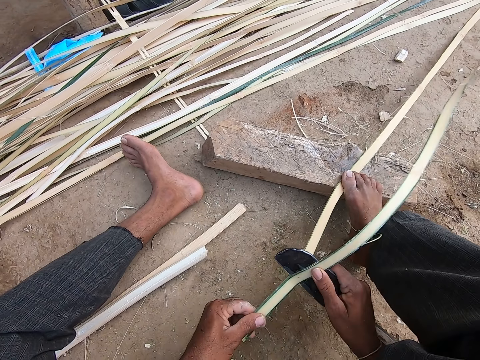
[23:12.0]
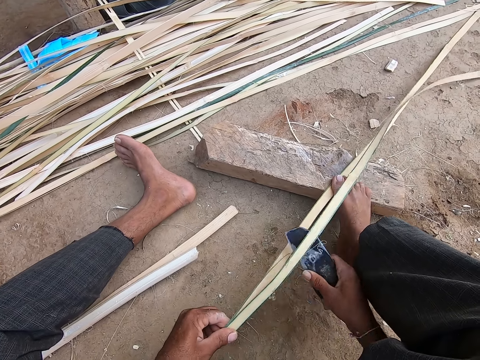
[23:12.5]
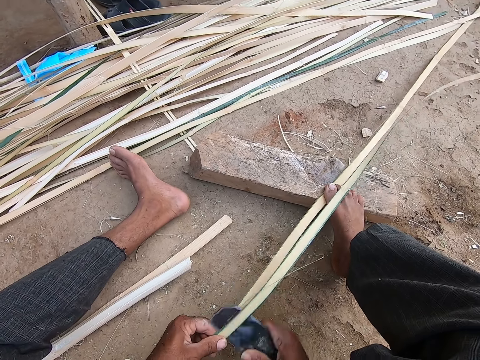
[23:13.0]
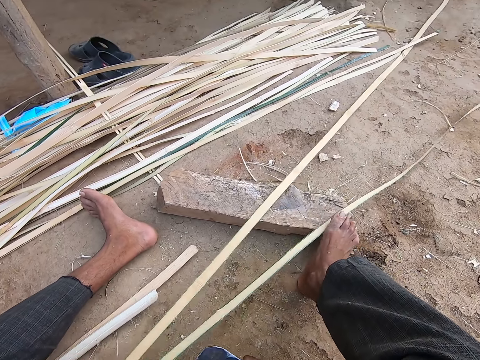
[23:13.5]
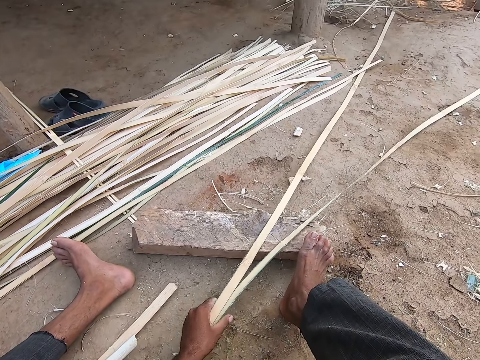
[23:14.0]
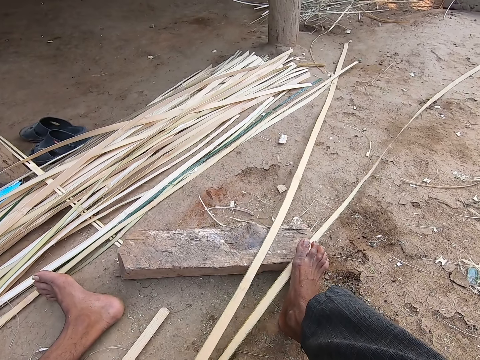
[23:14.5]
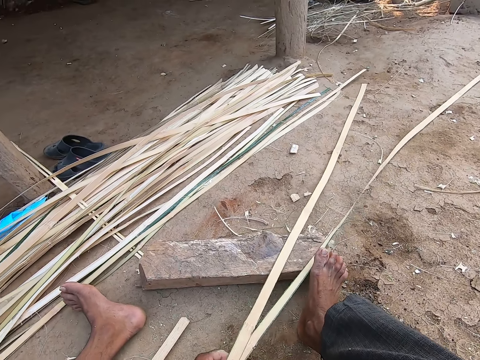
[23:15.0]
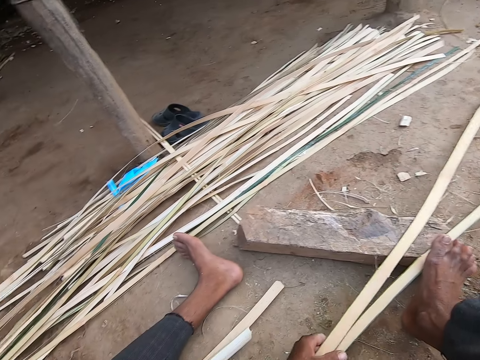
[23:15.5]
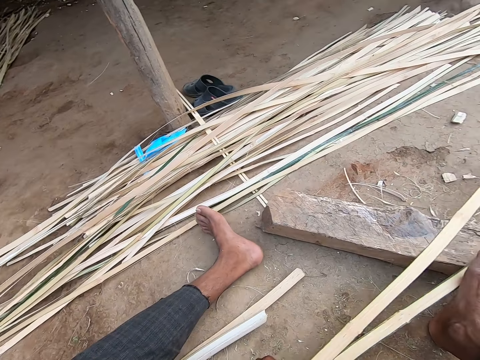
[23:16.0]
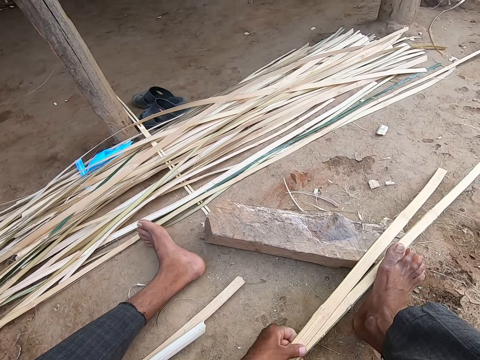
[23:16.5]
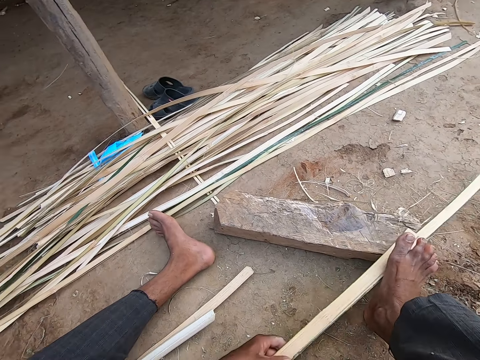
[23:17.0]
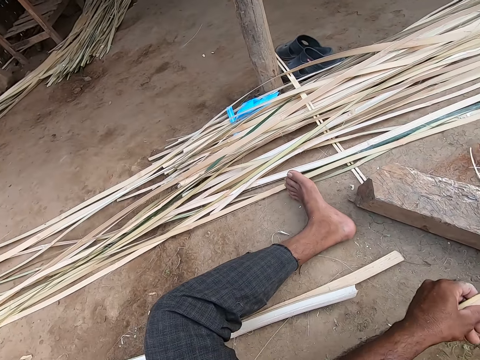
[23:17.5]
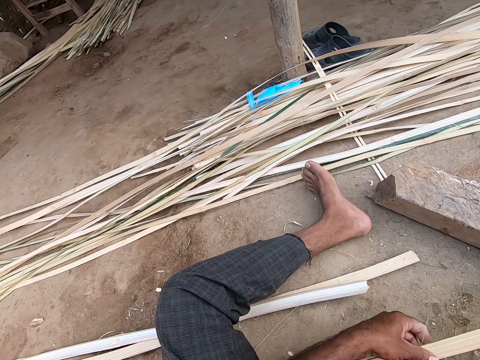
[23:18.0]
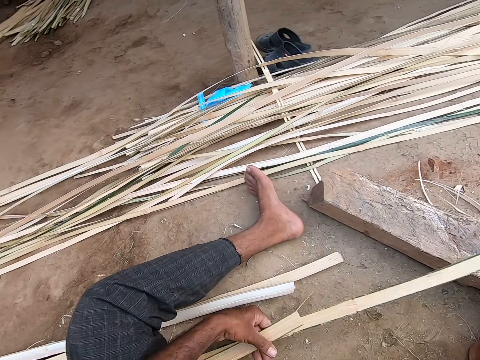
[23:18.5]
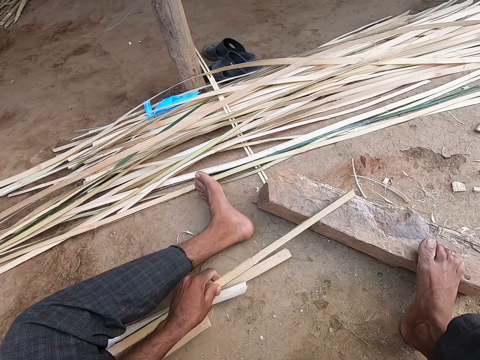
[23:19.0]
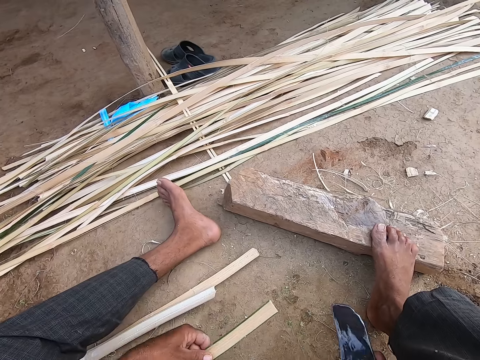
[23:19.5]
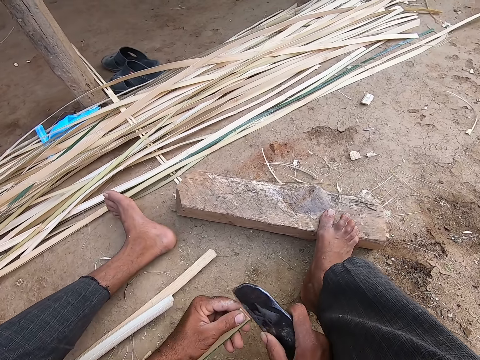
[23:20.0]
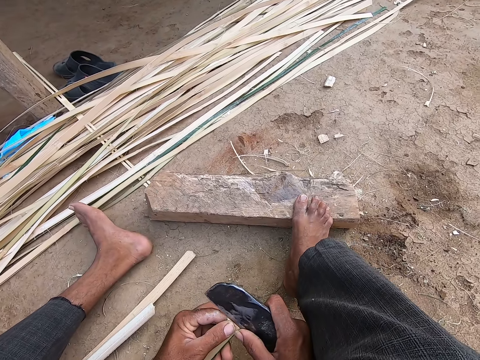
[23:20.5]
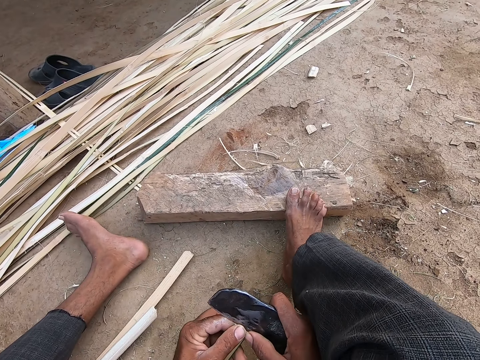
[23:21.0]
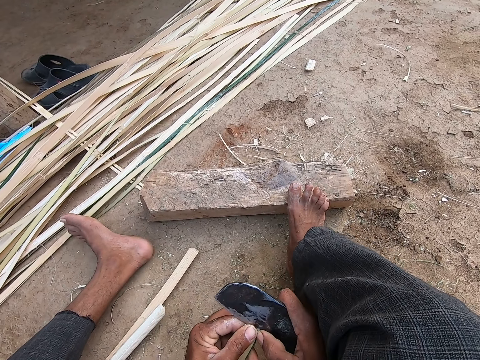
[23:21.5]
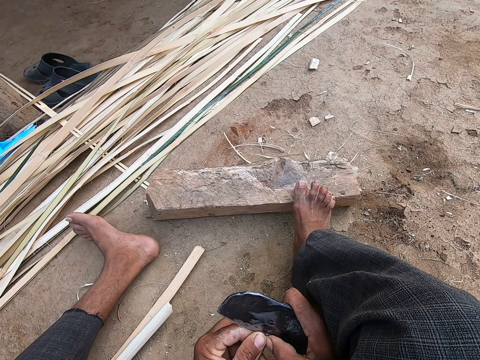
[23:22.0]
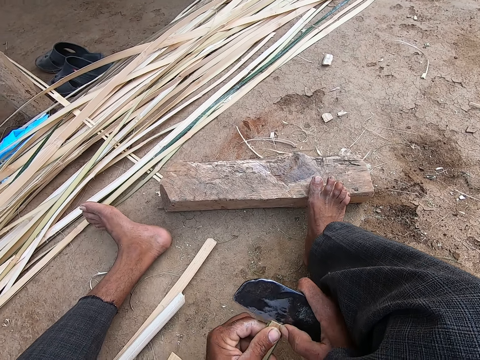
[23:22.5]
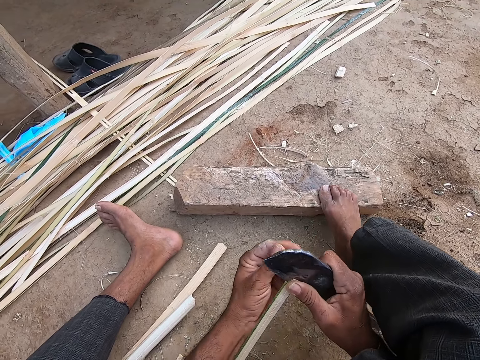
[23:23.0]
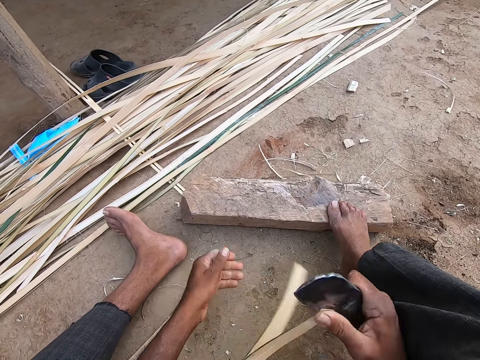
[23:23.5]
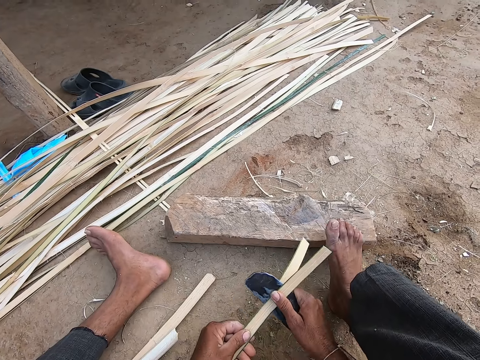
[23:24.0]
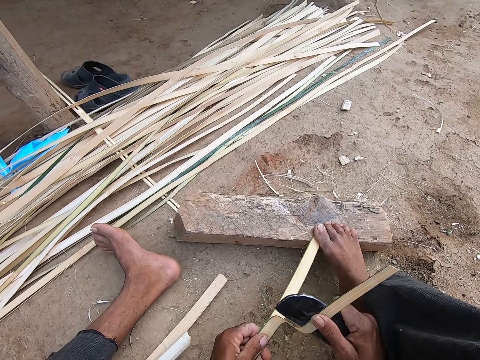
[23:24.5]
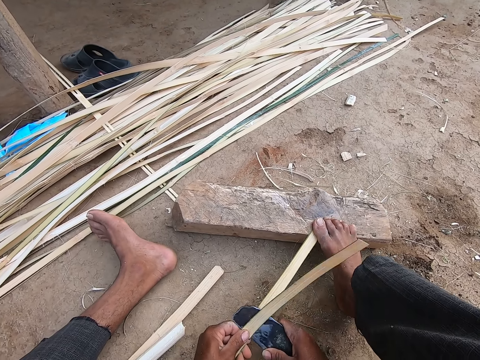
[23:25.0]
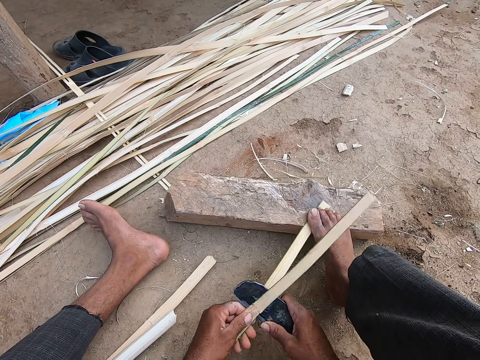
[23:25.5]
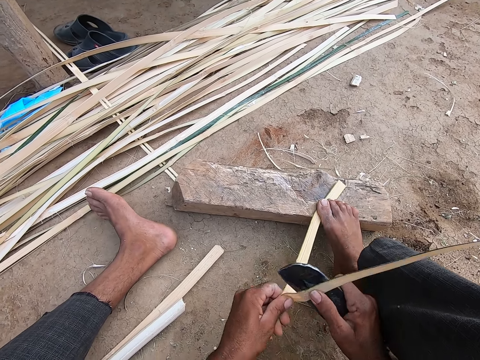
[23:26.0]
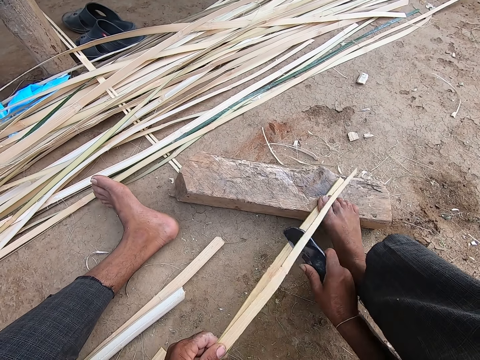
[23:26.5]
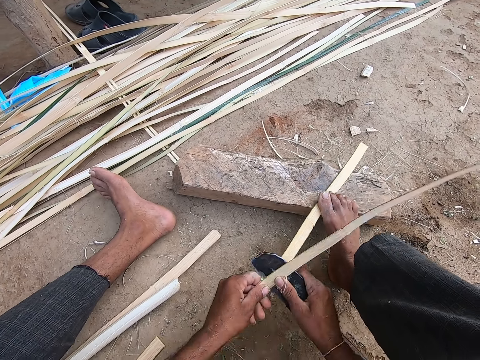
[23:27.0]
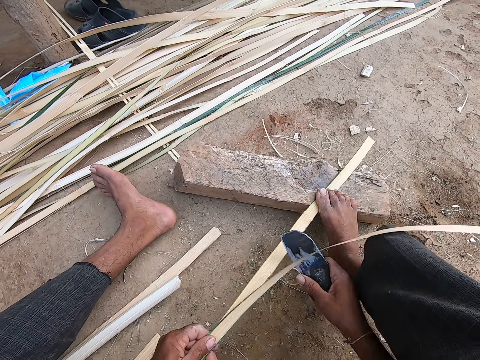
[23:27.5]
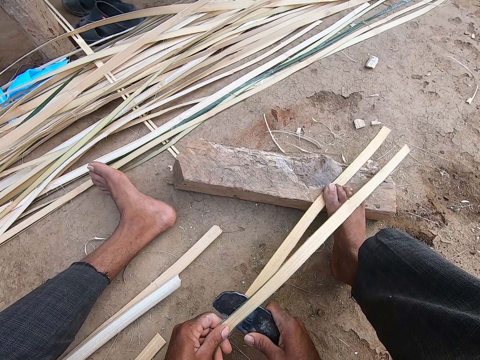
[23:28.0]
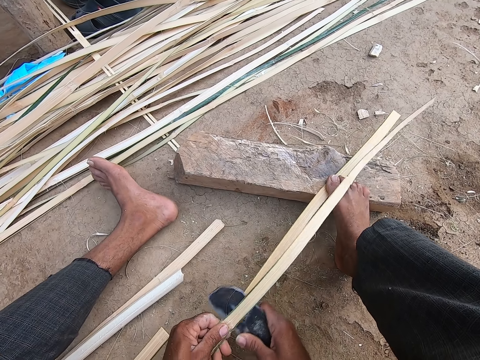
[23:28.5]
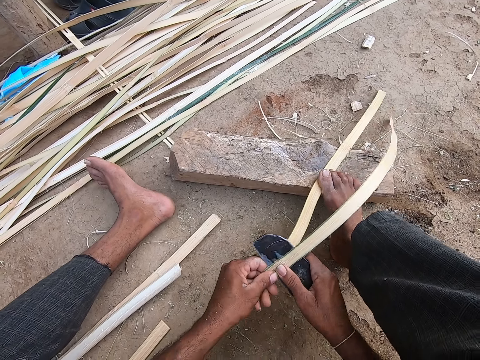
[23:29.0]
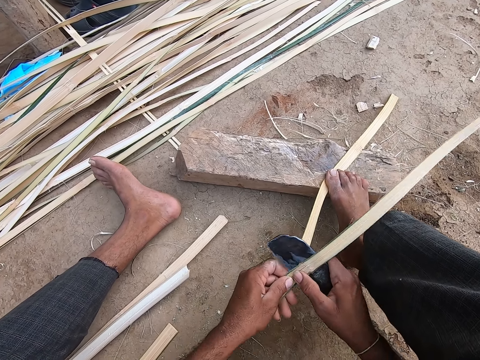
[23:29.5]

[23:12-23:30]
The camera wearer pulls the bamboo strip towards himself with his left hand. He drops a bamboo strip on the ground with his left hand. He splits the bamboo strip with the kukri in his right hand. He places the bamboo strip between his leg and the wood piece.

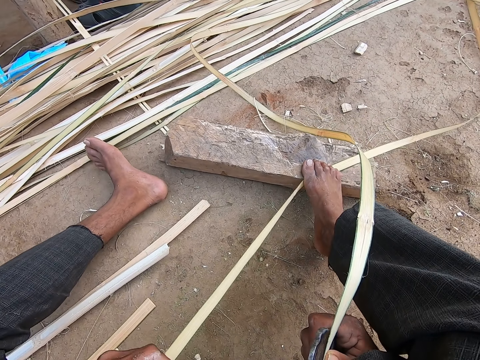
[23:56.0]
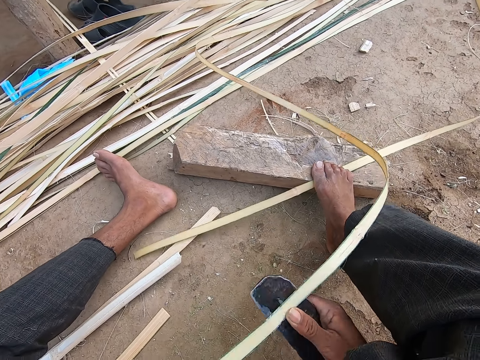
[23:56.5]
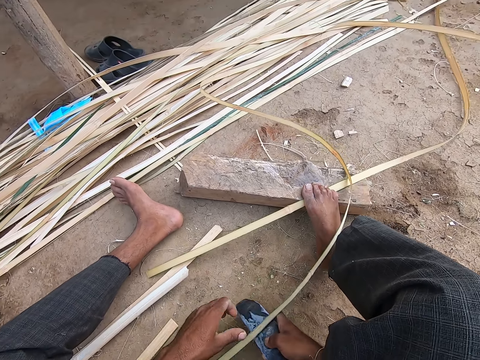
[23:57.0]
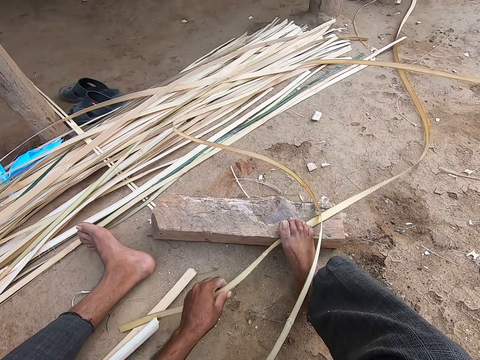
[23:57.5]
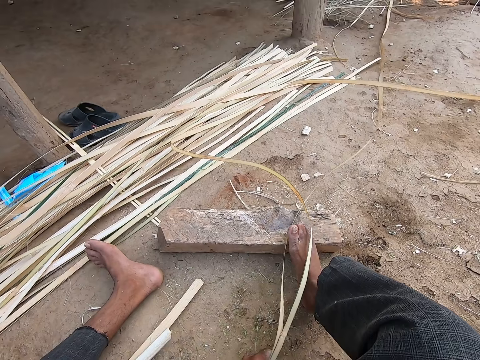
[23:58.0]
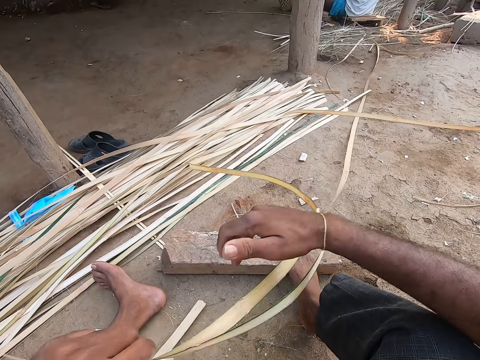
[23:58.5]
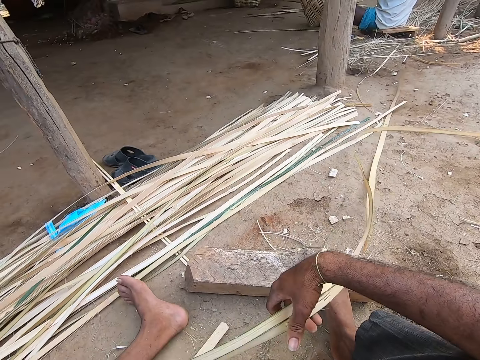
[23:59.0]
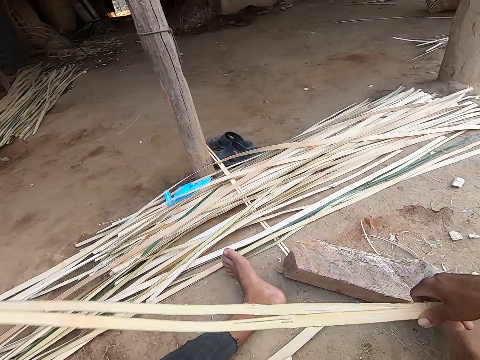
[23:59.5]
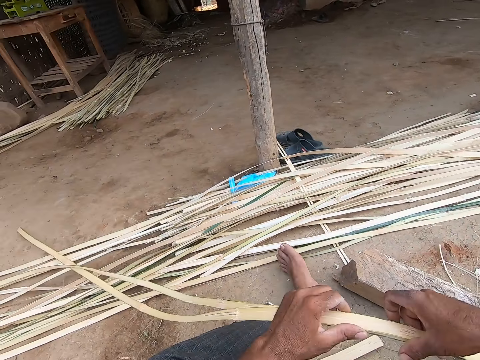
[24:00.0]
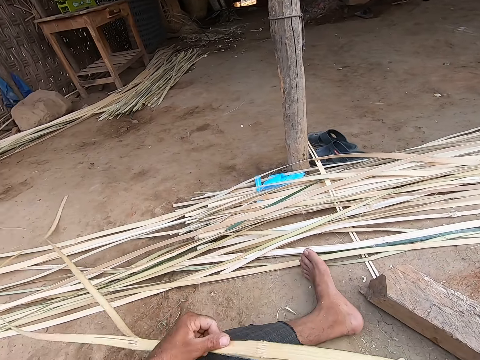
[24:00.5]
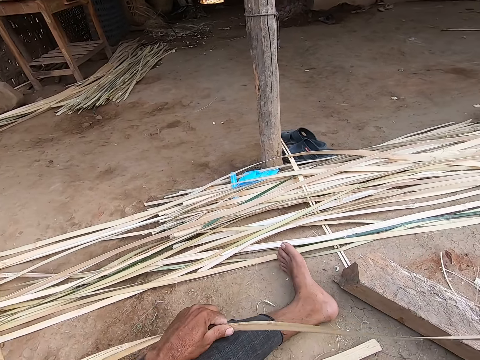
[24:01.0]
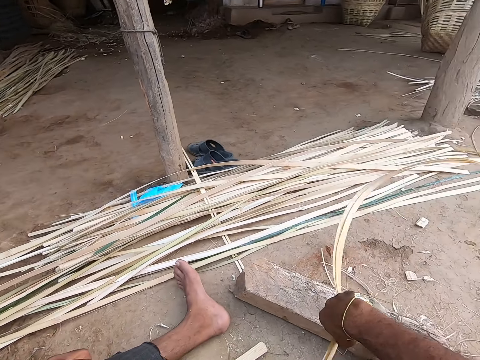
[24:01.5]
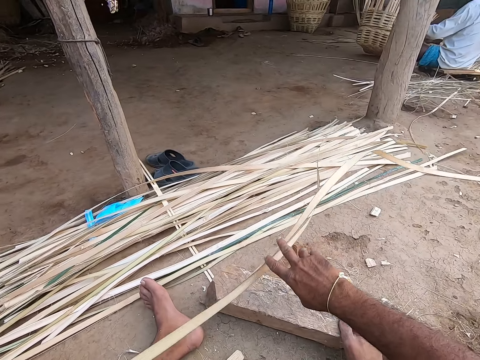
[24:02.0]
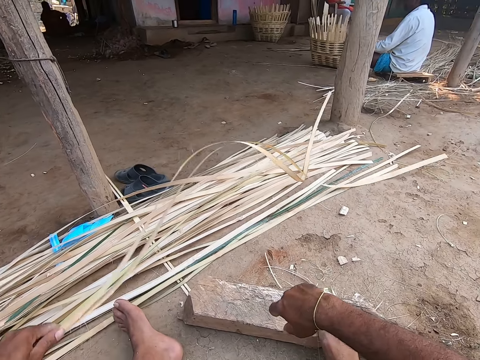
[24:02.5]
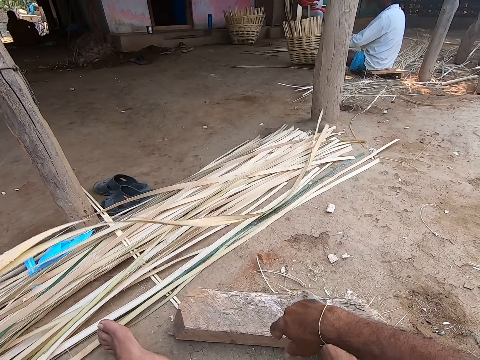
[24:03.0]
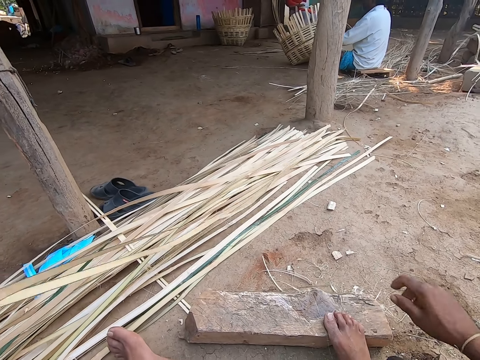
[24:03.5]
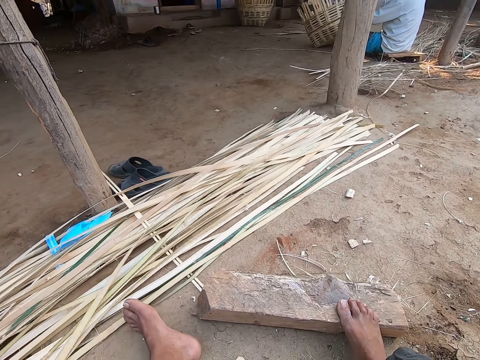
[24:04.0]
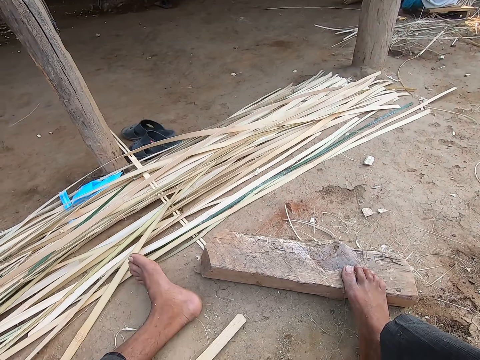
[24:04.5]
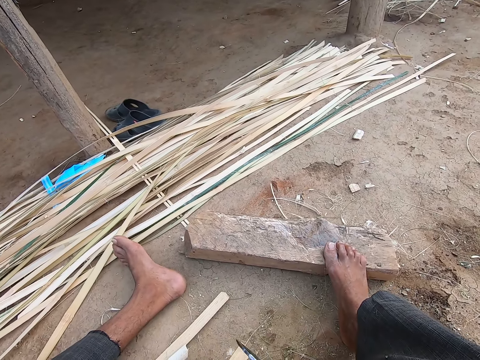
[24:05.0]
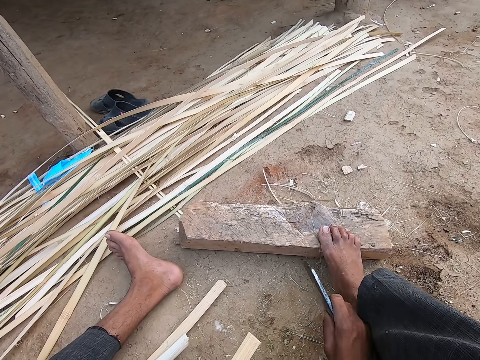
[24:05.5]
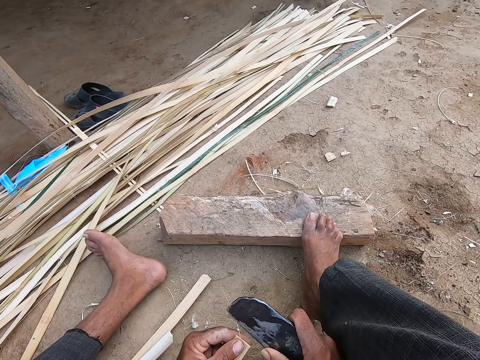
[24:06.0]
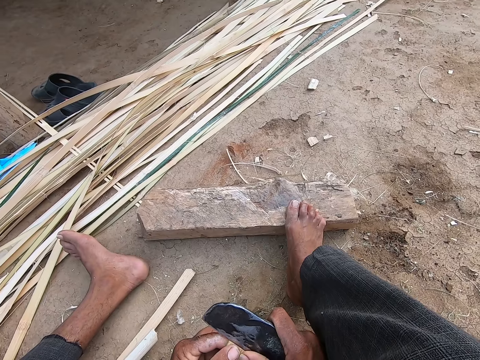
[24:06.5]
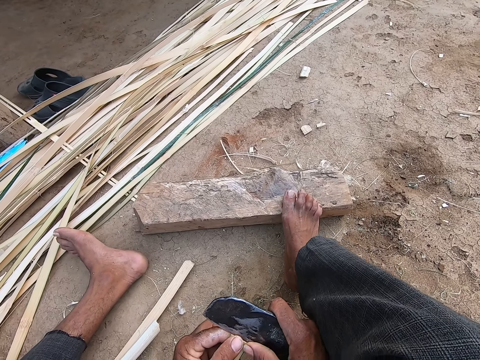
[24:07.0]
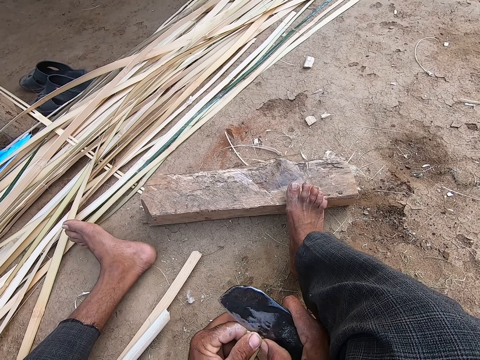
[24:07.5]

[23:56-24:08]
The camera wearer moves the bamboo strips to the pile of bamboo strips on the ground with his hands. He pulls the split thatch. He arranges the palm thatch. He picks up a palm thatch. He splits a bamboo strip with the kukri in his right hand.
